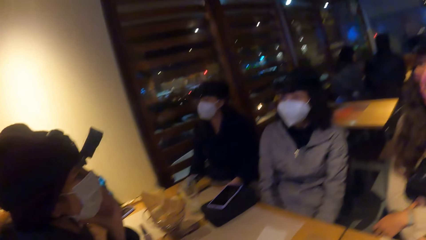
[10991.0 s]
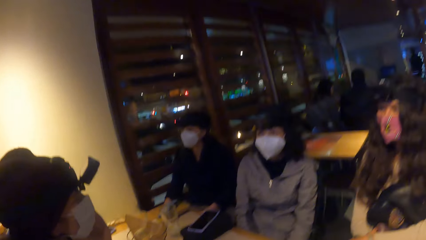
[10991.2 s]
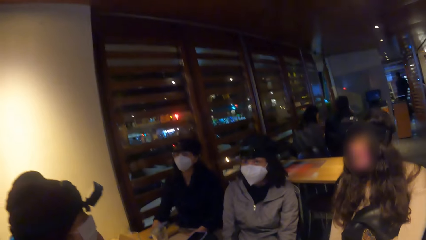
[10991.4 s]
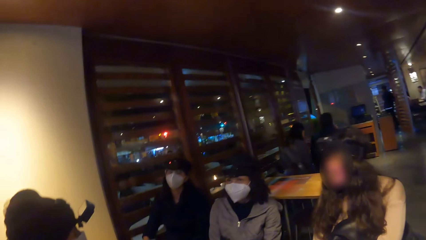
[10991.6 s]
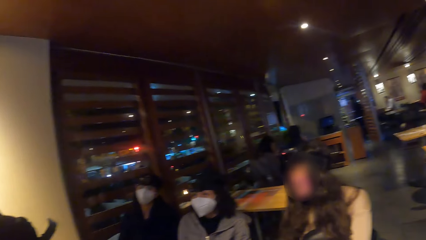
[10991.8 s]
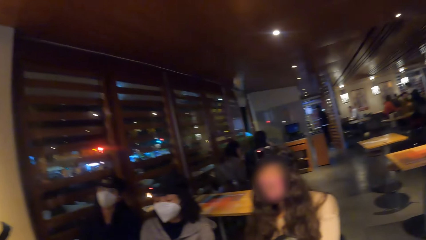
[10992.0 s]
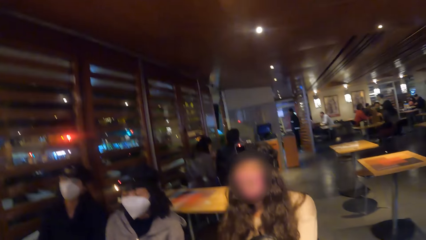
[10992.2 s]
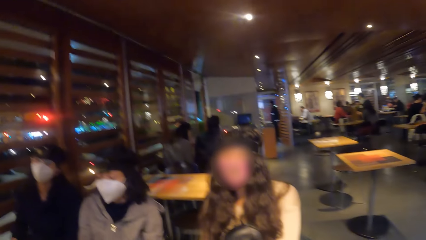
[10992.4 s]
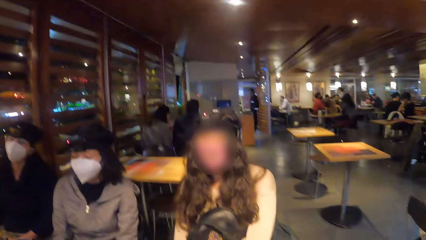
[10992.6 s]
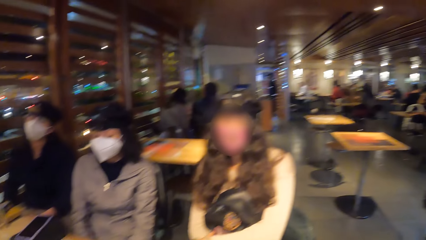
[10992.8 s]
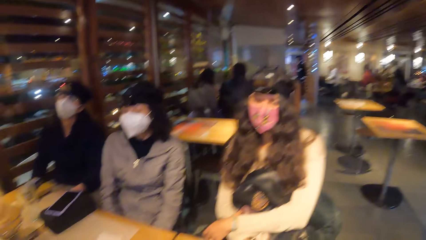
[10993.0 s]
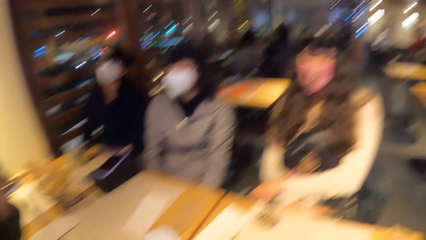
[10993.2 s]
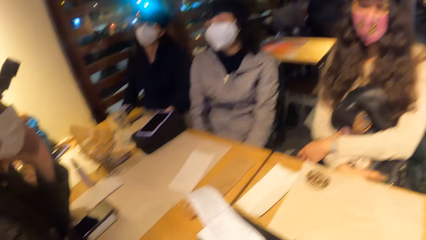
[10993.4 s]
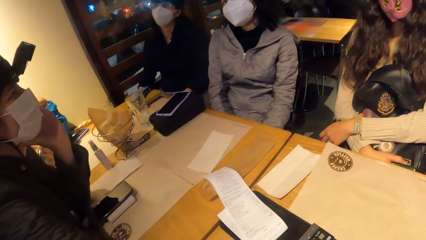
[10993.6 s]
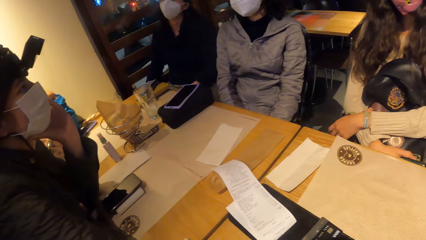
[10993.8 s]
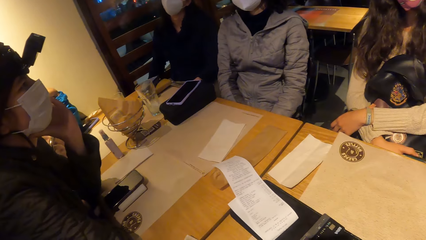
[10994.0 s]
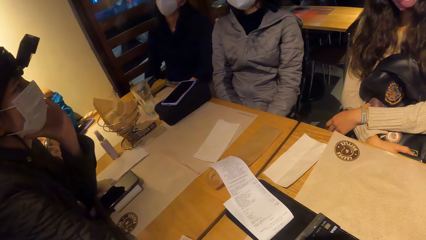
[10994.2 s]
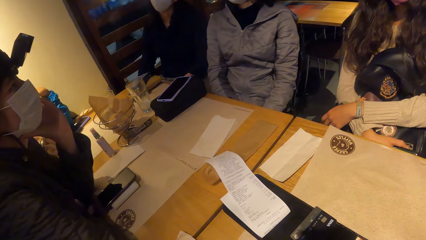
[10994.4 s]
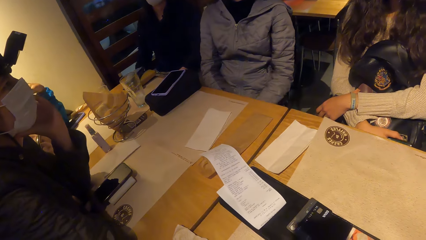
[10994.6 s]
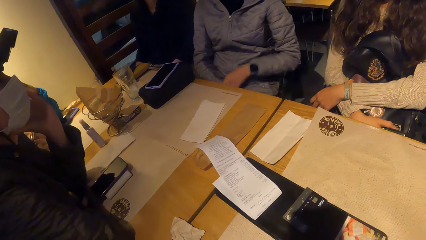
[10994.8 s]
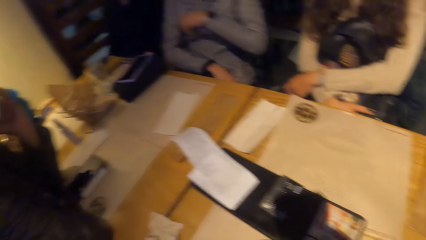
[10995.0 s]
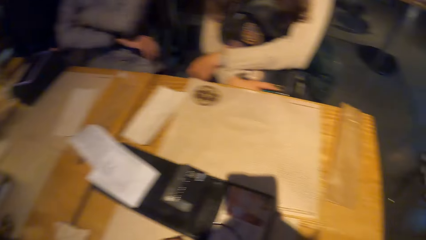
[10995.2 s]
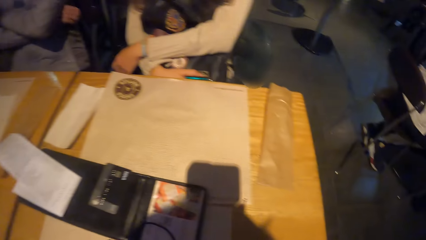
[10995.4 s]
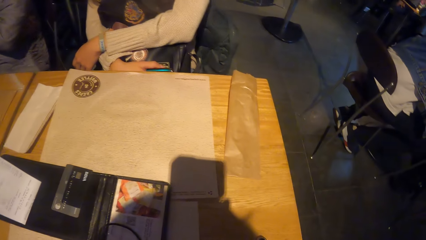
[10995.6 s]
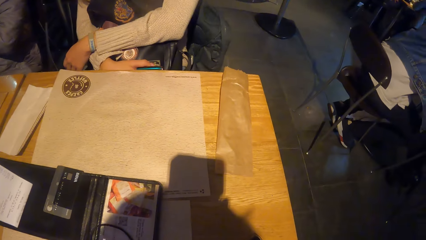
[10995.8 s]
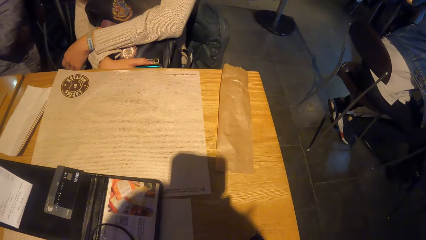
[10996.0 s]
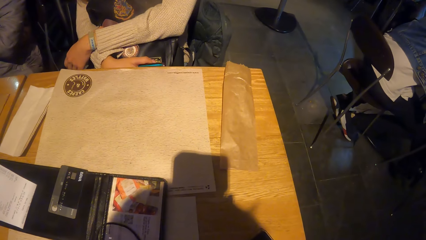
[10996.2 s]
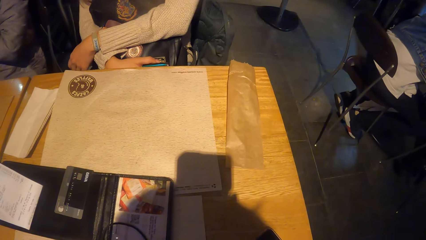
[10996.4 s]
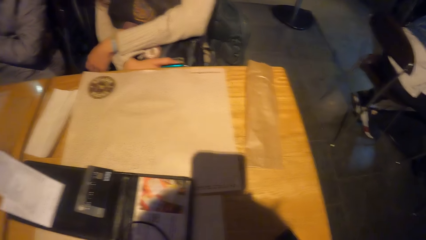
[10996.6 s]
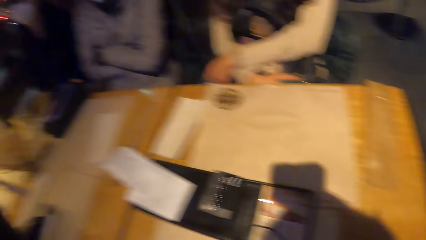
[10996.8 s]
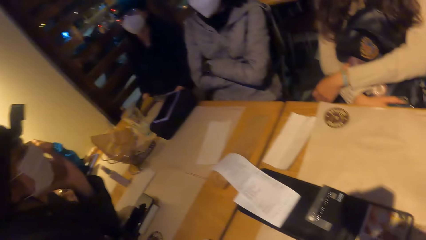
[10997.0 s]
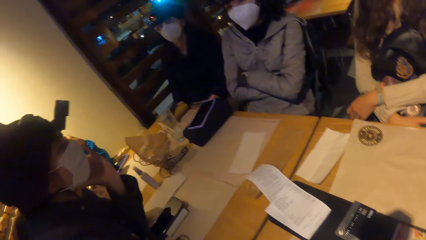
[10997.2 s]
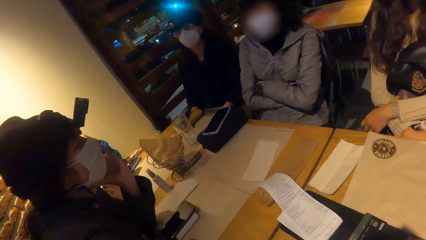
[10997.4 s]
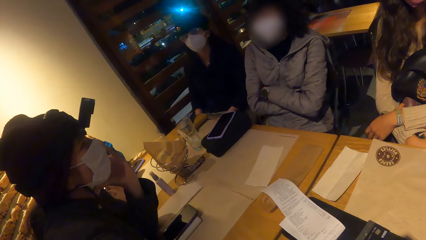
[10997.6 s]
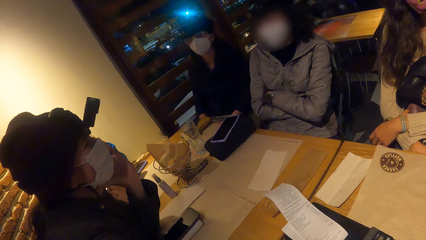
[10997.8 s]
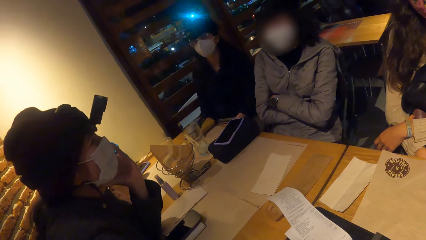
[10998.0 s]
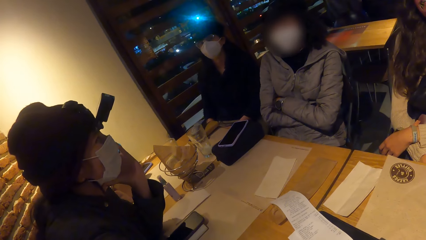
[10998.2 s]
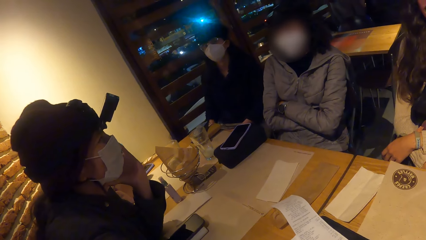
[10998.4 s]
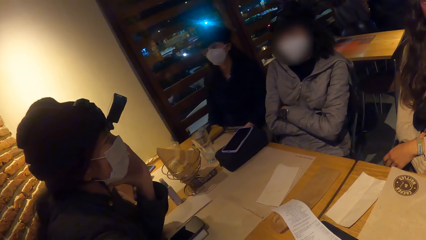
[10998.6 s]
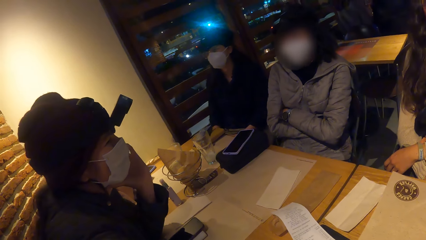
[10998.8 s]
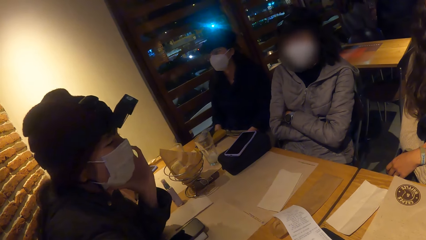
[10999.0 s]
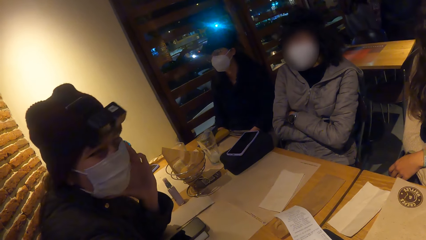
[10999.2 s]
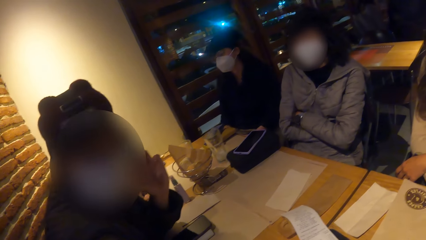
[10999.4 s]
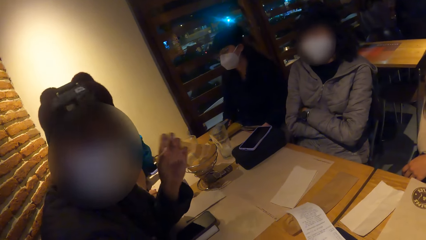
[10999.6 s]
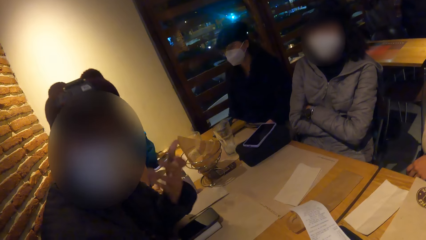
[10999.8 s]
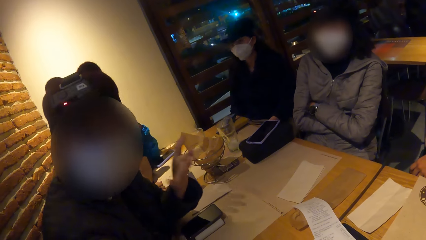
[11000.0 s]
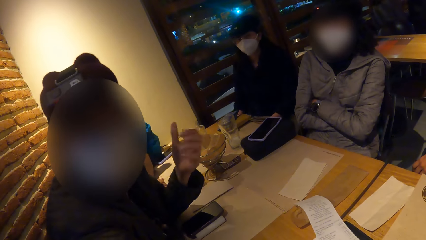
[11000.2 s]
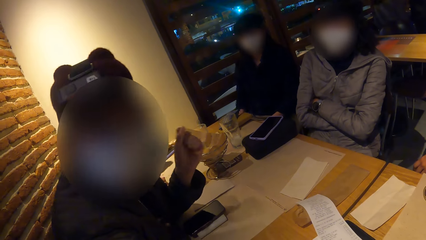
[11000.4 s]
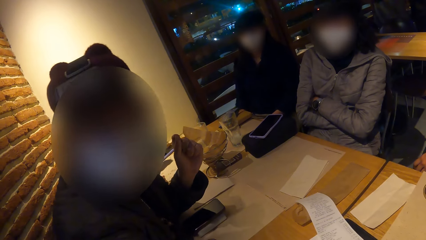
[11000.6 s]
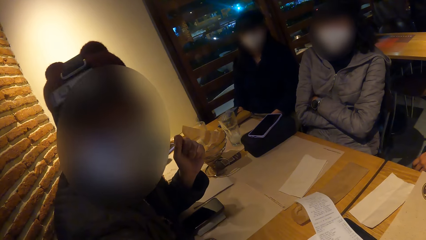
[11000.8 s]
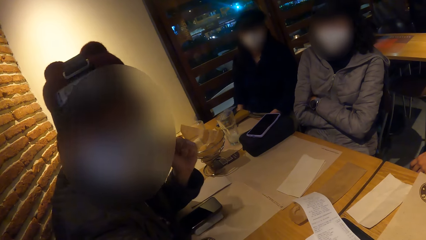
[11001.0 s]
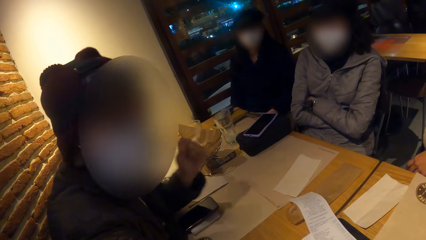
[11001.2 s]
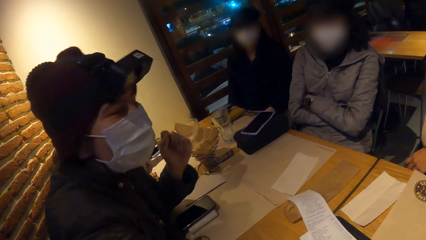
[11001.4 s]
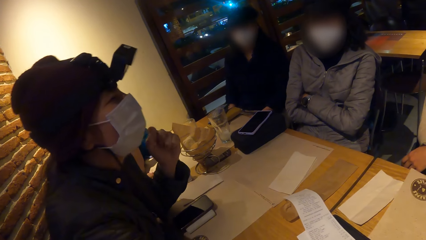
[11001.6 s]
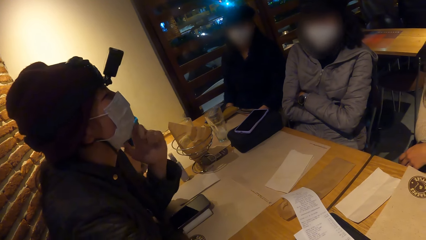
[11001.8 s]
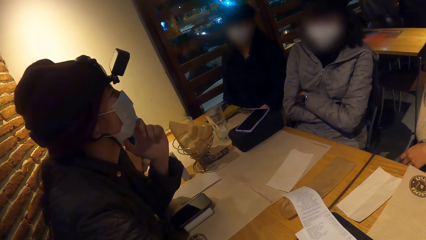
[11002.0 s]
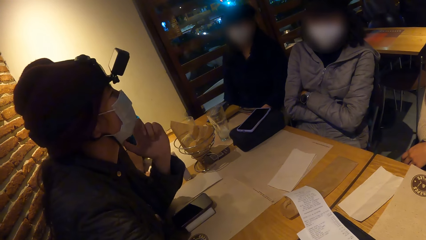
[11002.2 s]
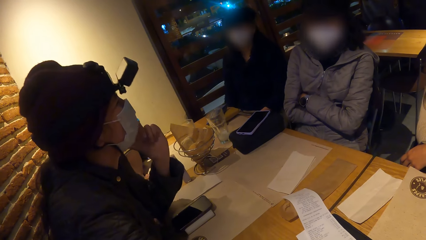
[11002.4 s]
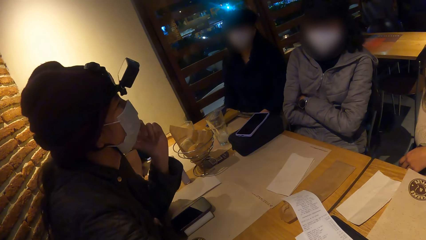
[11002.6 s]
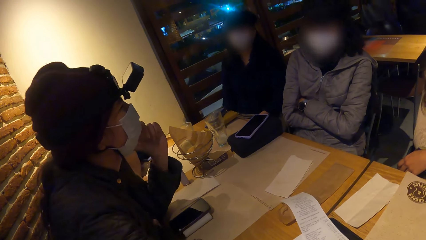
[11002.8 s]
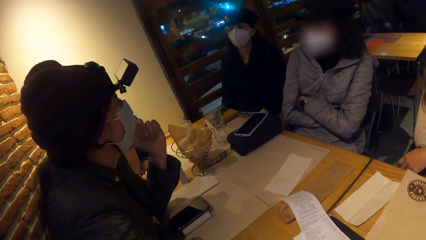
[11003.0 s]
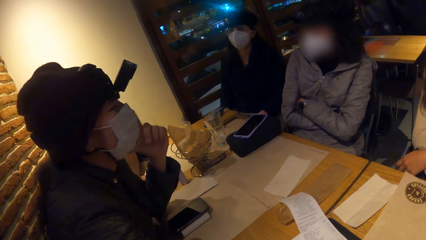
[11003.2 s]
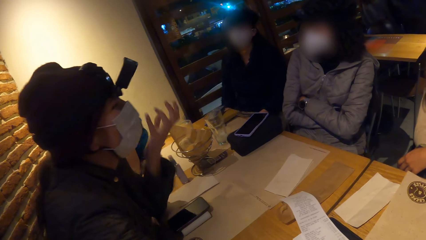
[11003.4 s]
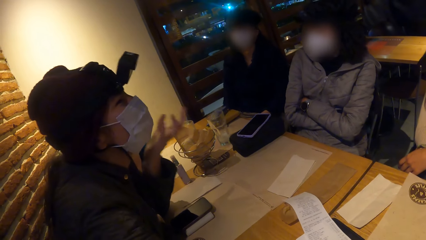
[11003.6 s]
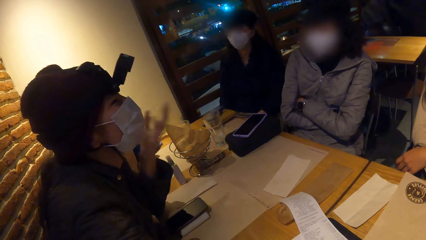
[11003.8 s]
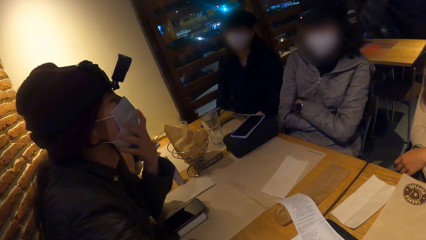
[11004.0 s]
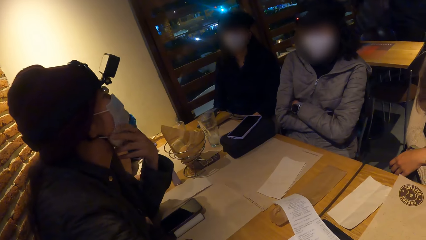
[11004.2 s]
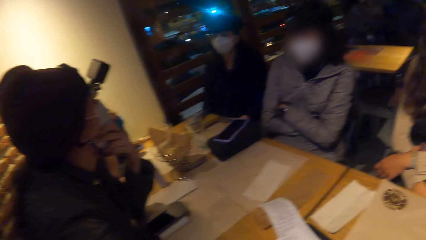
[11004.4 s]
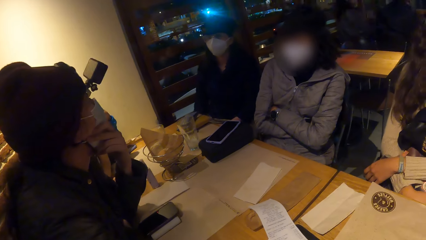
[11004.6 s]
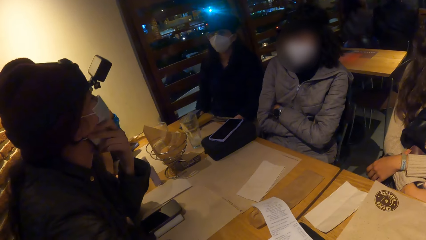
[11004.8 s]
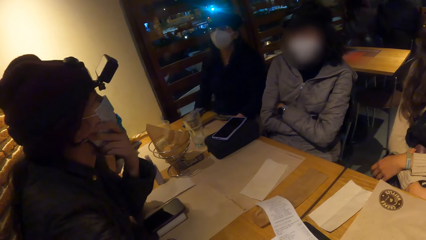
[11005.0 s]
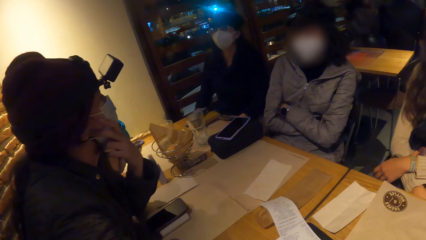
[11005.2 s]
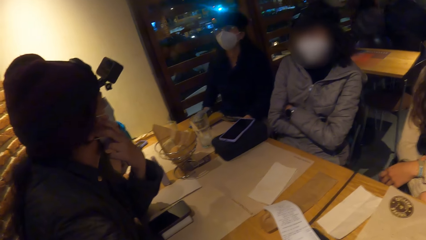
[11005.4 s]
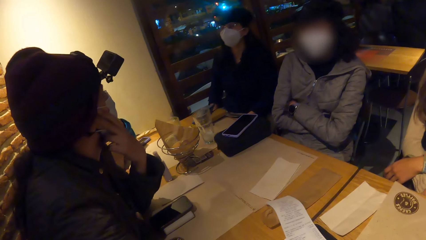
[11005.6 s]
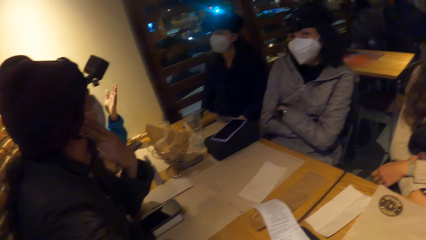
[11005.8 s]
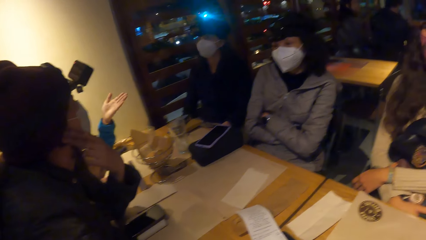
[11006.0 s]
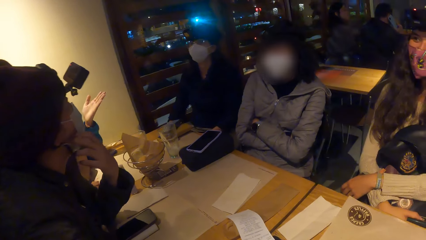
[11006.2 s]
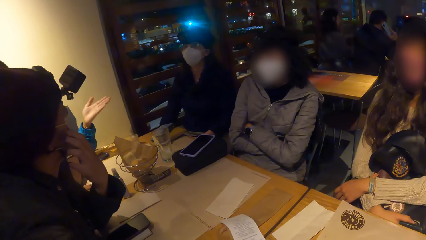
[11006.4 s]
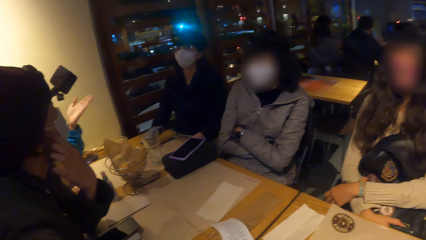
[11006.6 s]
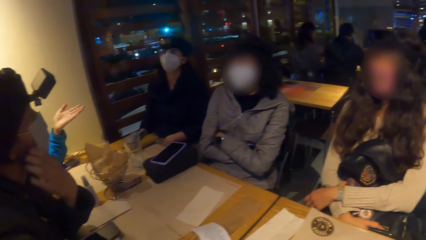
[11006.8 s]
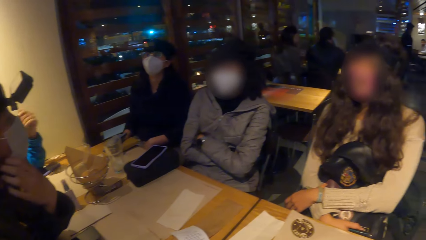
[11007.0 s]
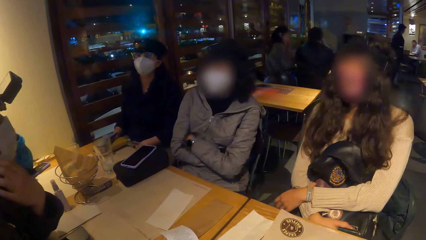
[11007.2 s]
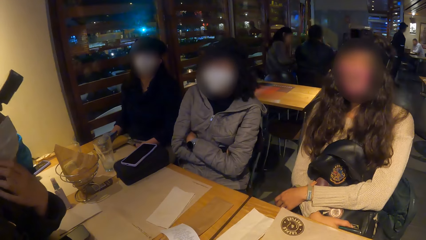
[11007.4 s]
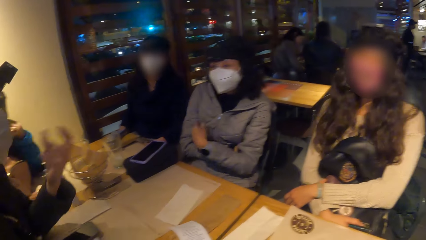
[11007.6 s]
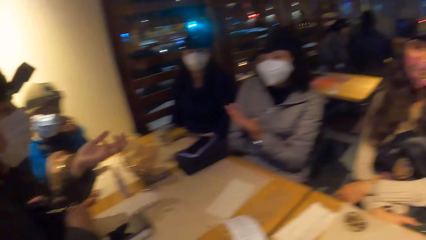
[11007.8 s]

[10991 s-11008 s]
The camera wearer looks around. They look at a table and look at a woman. Another woman interacts with the camera wearer and four women. The camera wearer converses with the first woman. The first woman holds her chin and converses with a third woman. A fourth woman converses with a fifth woman.
